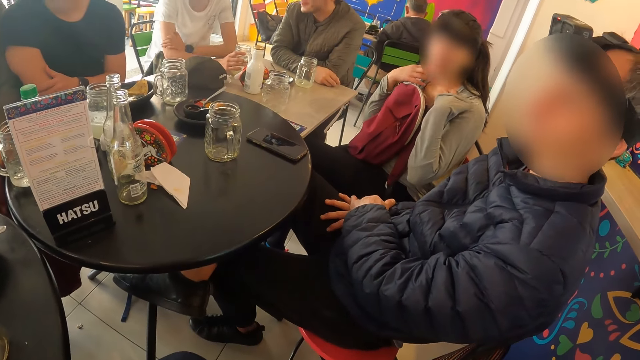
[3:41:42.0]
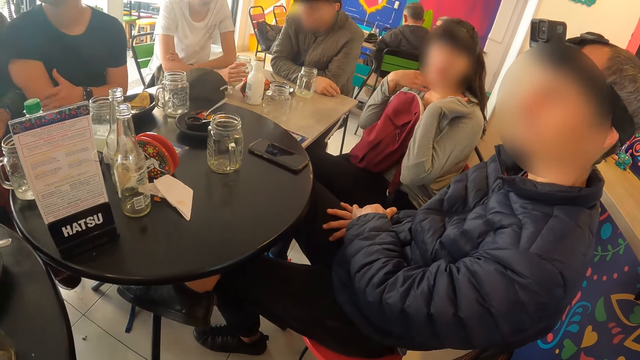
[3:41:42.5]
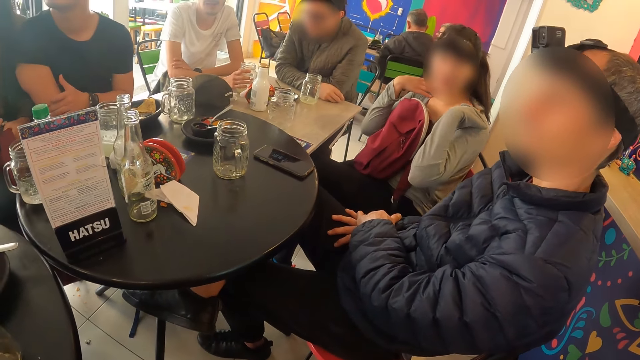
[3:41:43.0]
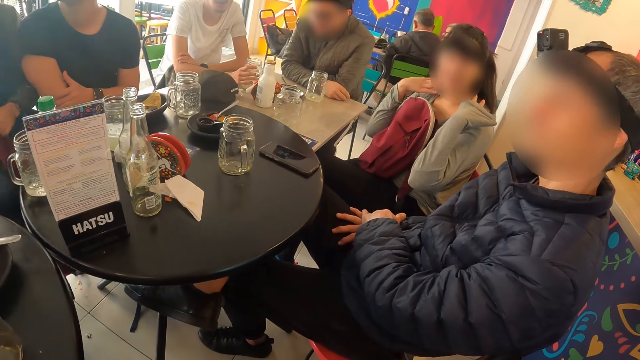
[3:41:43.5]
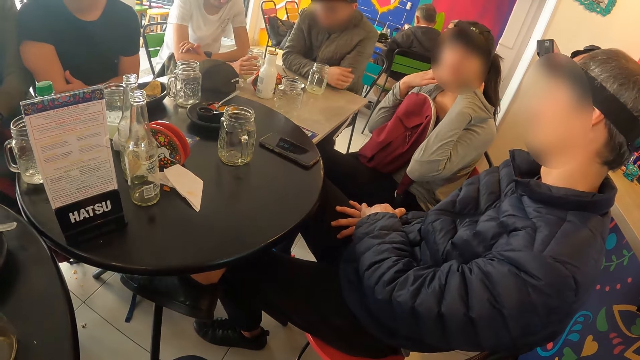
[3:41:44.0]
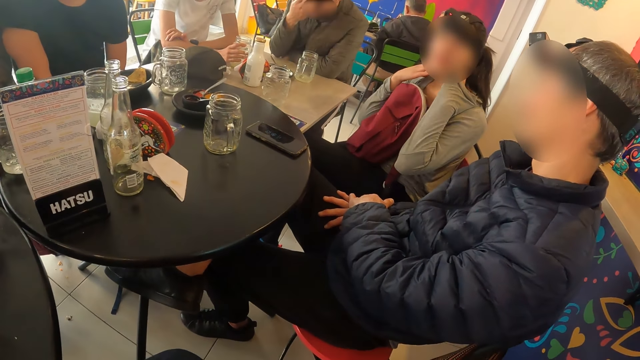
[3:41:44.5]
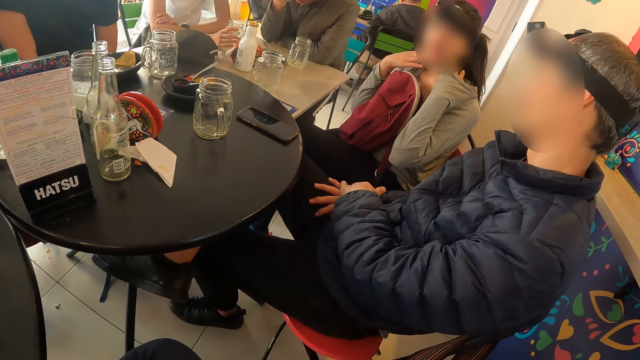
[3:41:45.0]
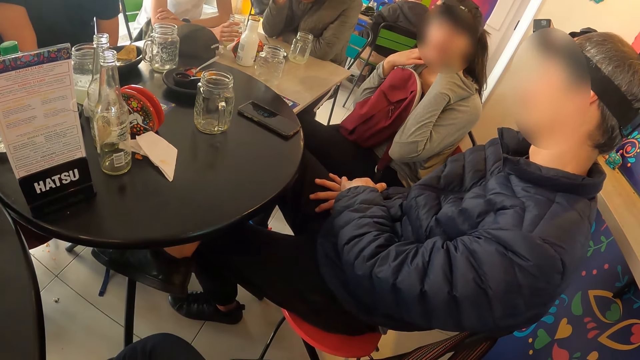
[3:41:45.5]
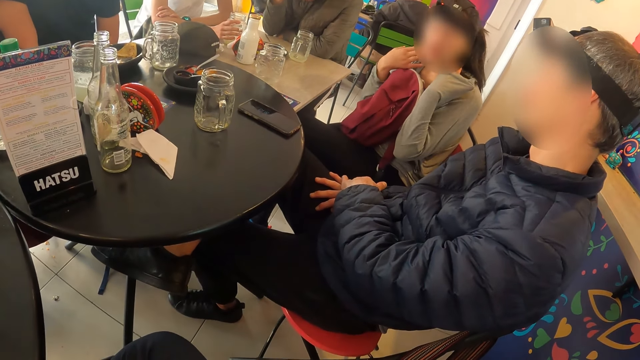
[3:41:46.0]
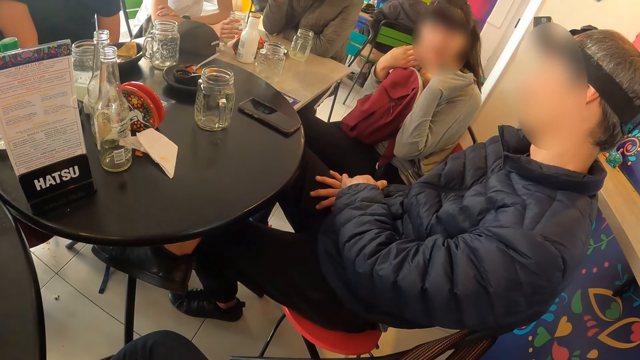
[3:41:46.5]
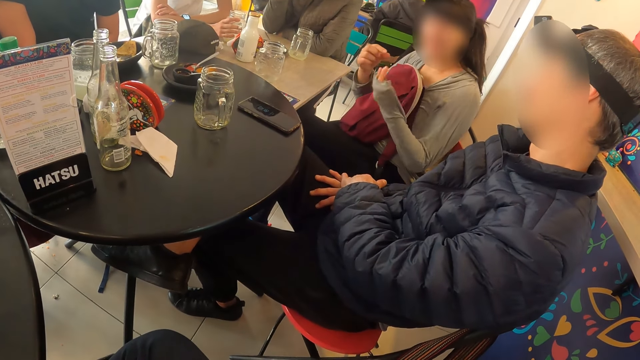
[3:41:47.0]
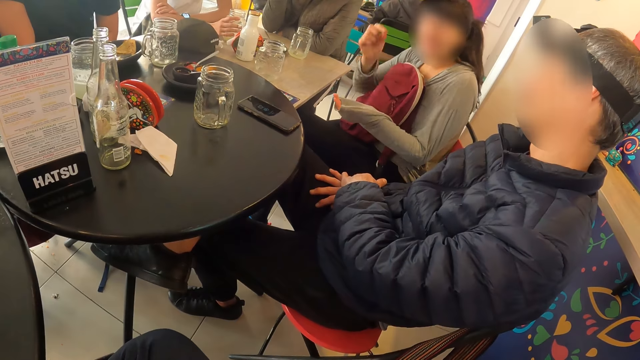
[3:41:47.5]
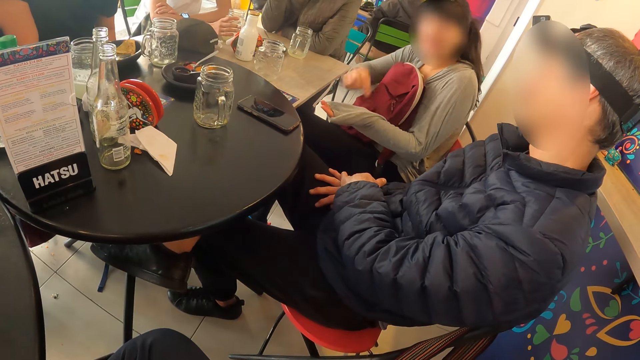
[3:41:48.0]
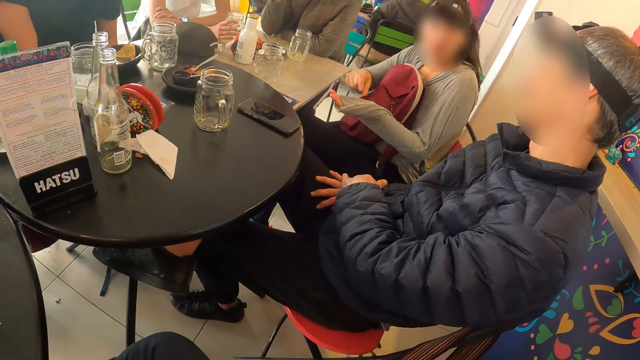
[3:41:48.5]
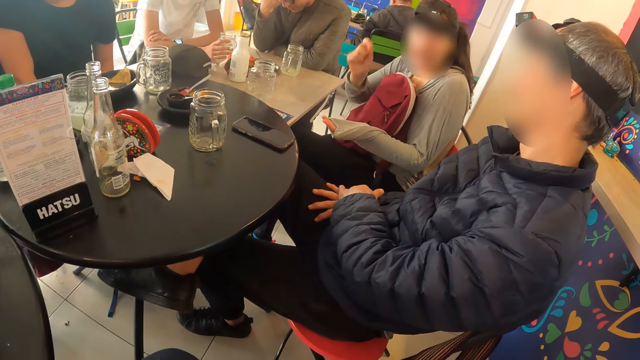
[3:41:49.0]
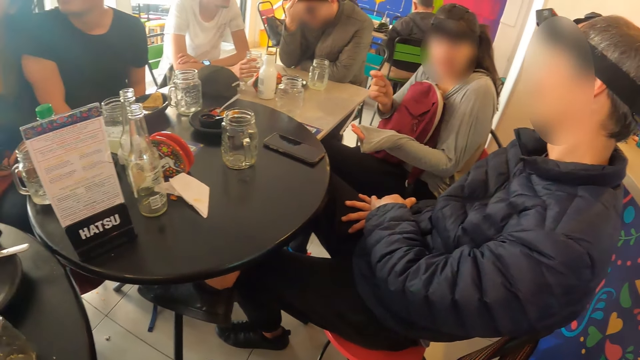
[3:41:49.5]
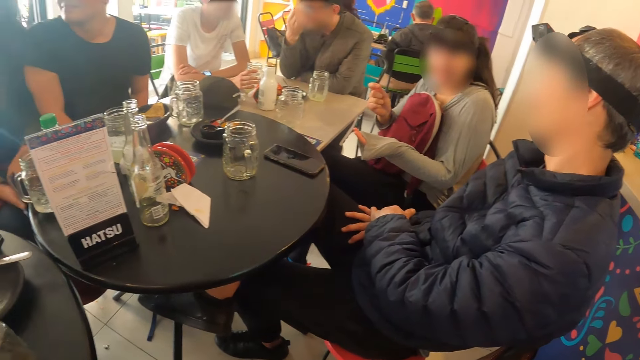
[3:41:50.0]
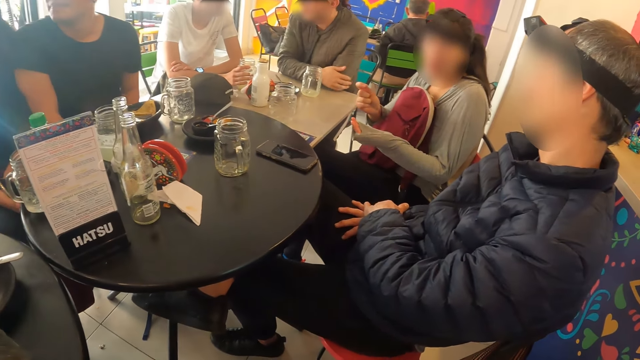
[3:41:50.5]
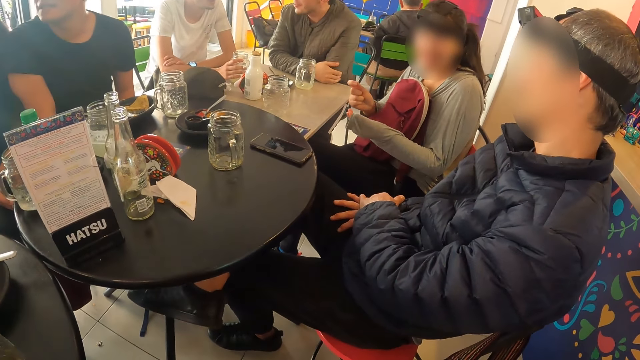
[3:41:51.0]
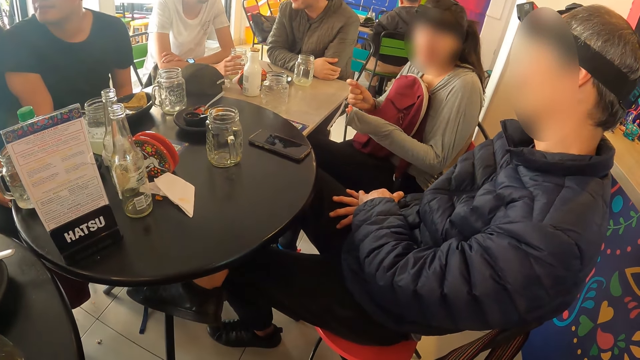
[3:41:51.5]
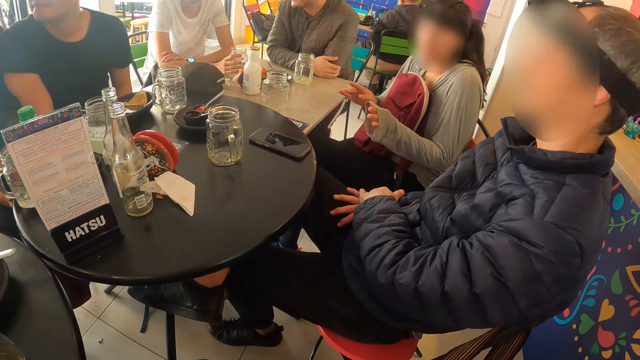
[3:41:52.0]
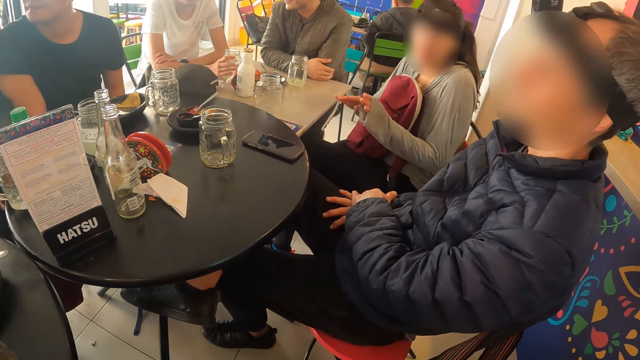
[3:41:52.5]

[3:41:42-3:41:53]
The woman touches her neck with both hands. The woman interacts with the camera wearer. The woman interacts with the second man. The third man holds his right arm with his left hand. The first man raises his right hand. The woman gesticulates with both hands. The second man nods his head. The first man rests his right arm on the table. The fourth man interacts with a third woman.

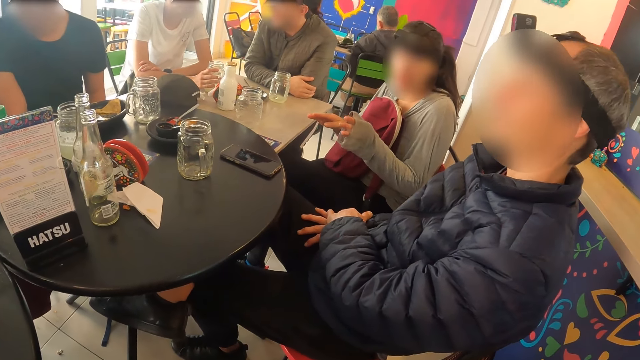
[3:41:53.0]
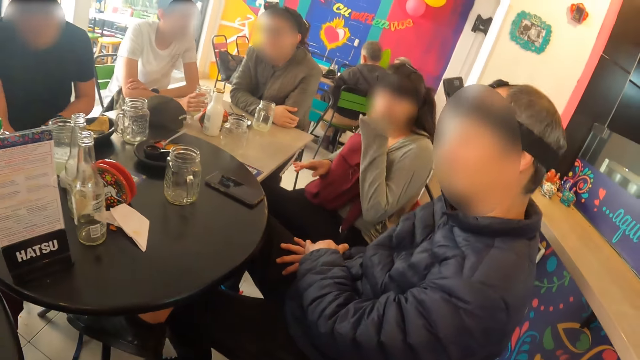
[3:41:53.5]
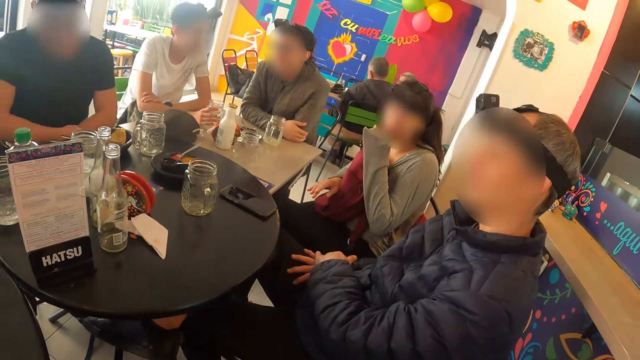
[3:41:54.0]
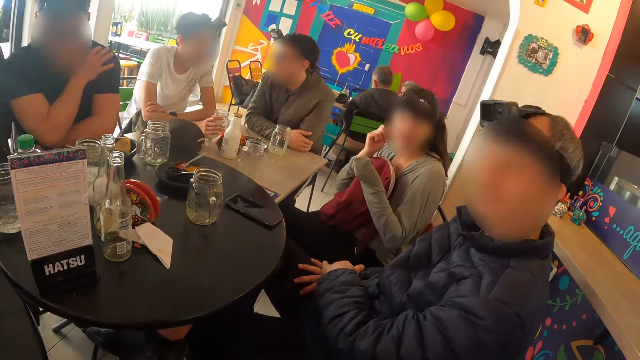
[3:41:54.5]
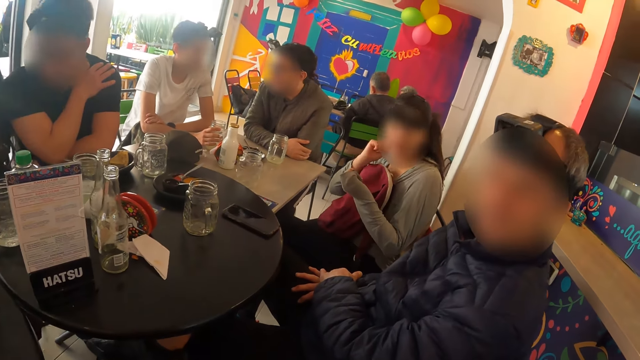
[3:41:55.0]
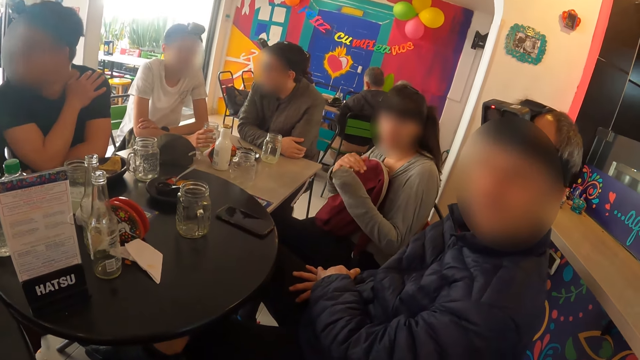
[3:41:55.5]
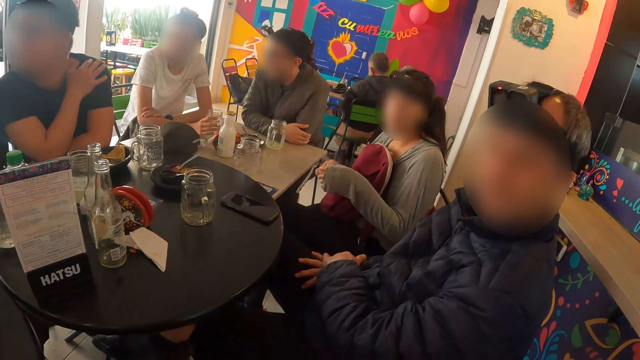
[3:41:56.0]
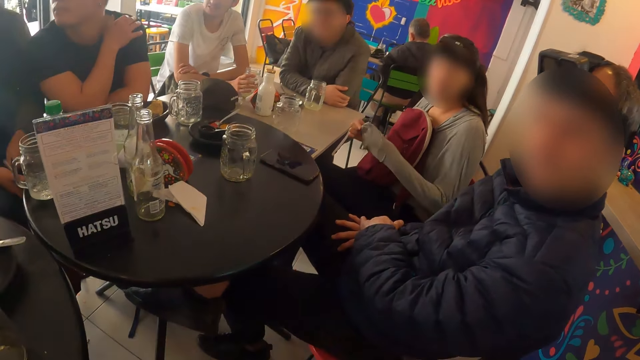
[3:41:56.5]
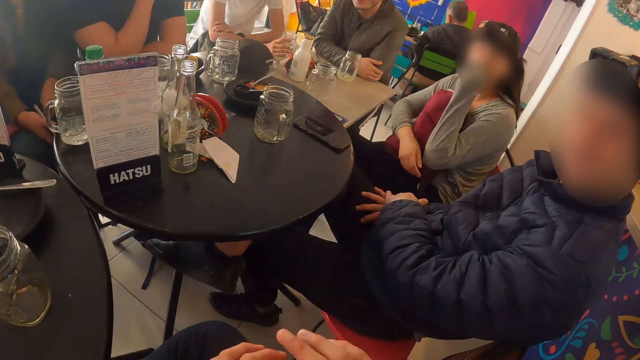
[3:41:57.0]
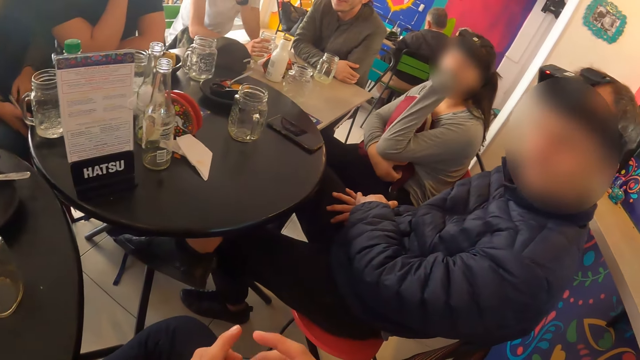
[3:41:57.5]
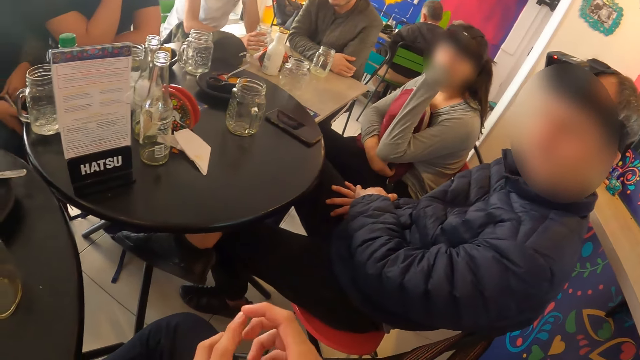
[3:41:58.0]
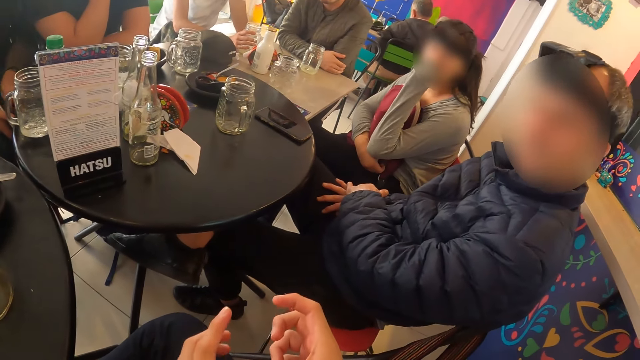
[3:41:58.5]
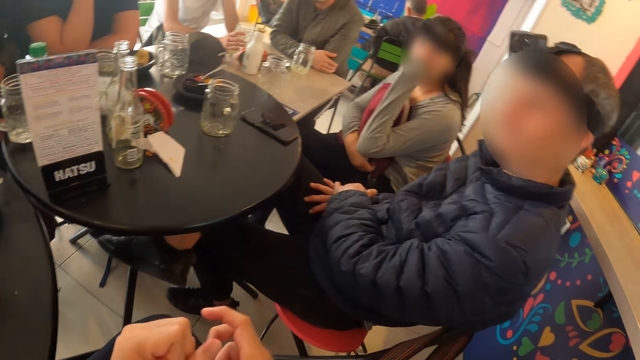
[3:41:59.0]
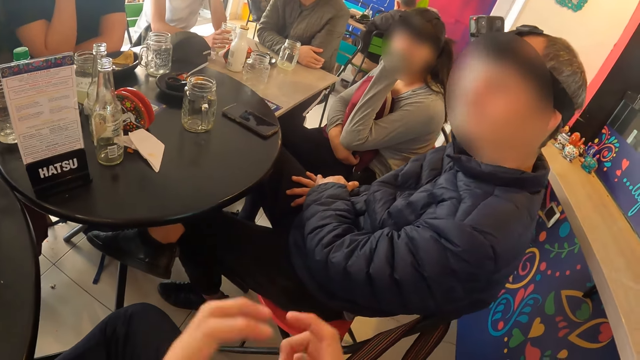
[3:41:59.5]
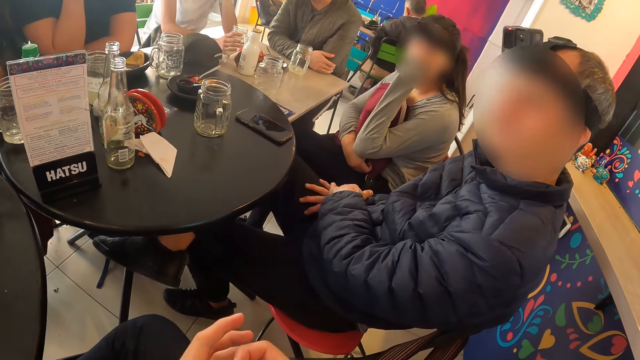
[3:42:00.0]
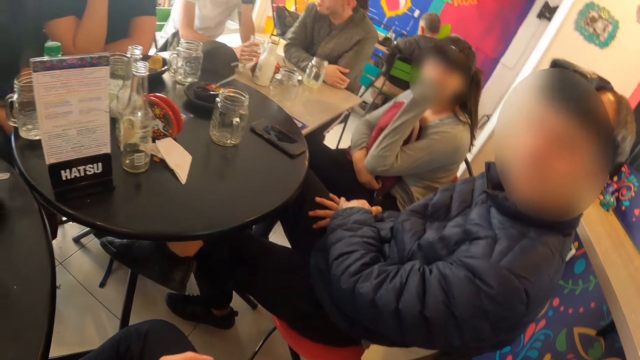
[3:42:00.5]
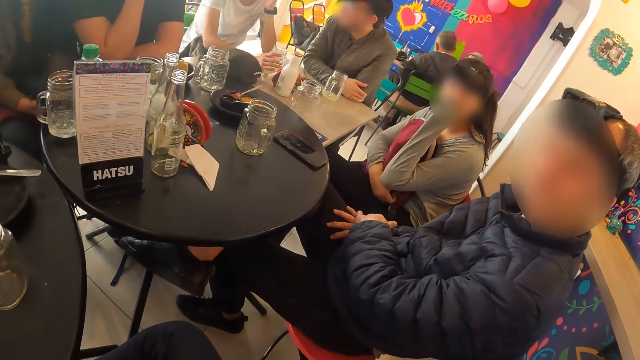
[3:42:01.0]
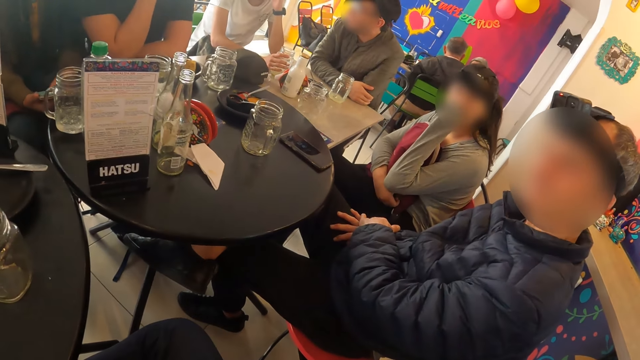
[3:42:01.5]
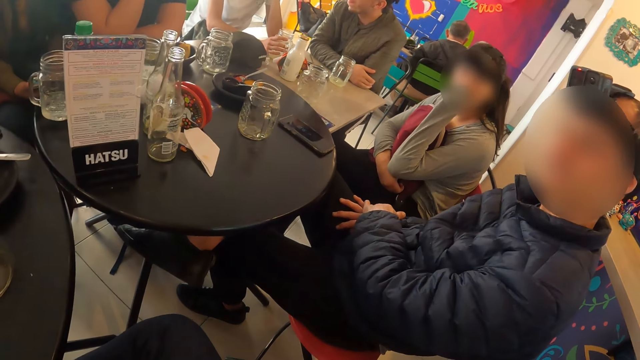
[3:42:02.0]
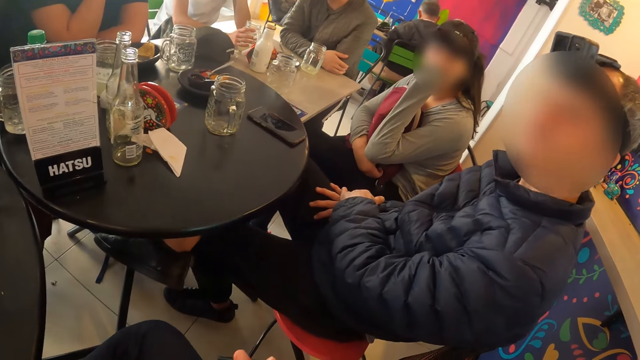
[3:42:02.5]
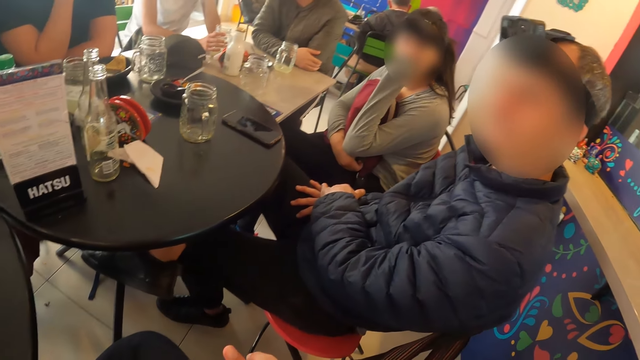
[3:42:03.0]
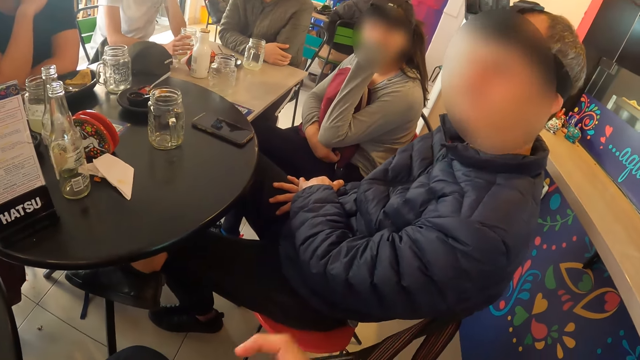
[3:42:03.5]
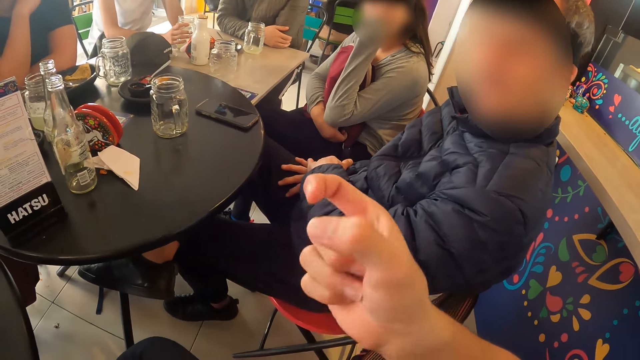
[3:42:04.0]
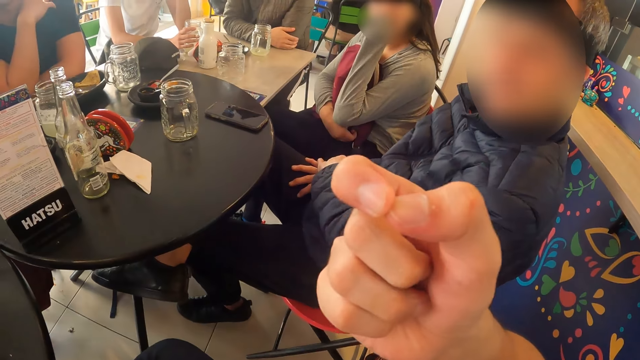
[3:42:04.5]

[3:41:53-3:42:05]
The second man nods his head. The fourth man rests his left arm on the table, and places his right hand on his left shoulder. The woman pulls her left sleeve with her right hand. The camera wearer interacts with the woman. They interact with the second man, and gesticulate with both hands. The third man raises his left hand. The woman rests her left elbow on her right hand. The second man nods his head.
